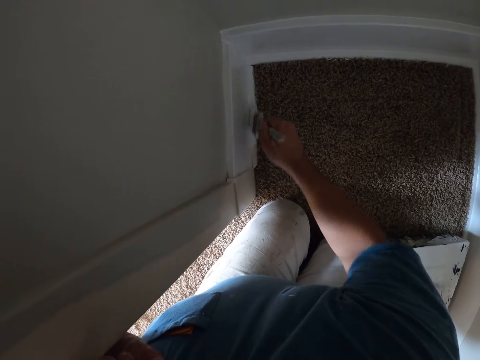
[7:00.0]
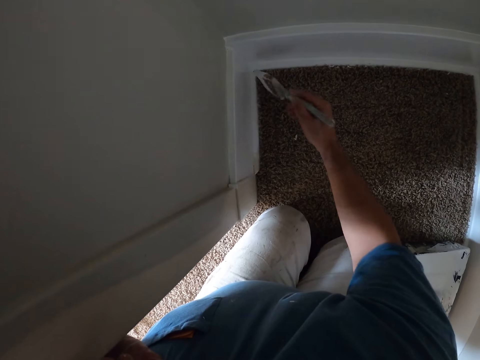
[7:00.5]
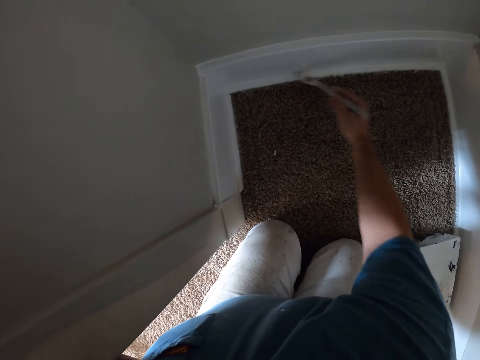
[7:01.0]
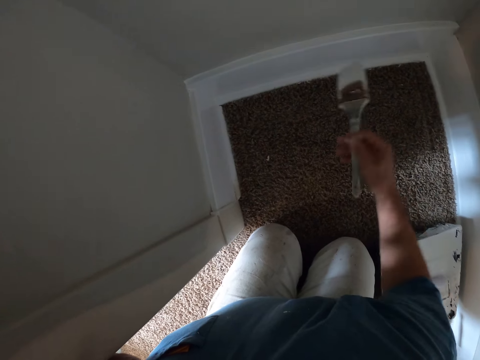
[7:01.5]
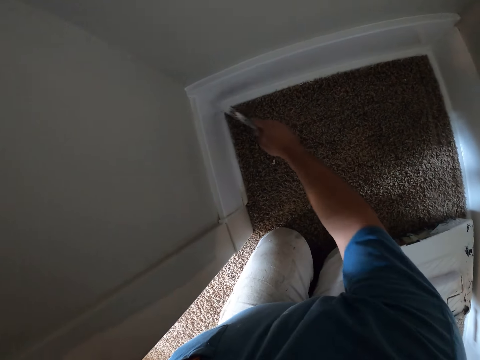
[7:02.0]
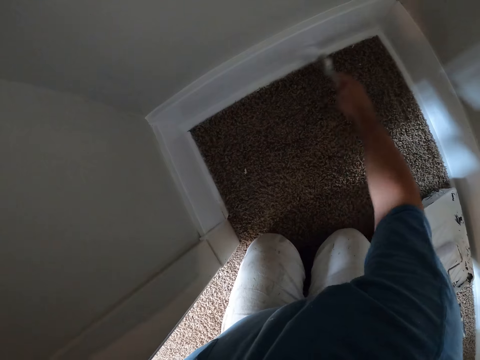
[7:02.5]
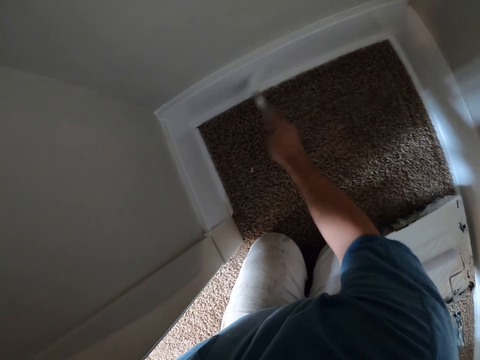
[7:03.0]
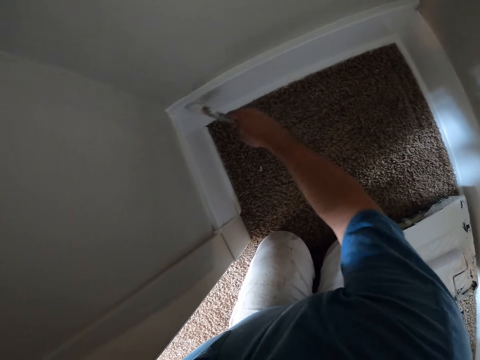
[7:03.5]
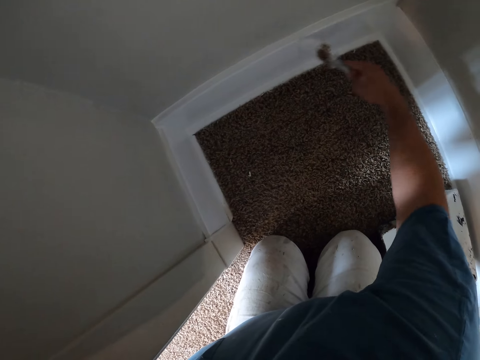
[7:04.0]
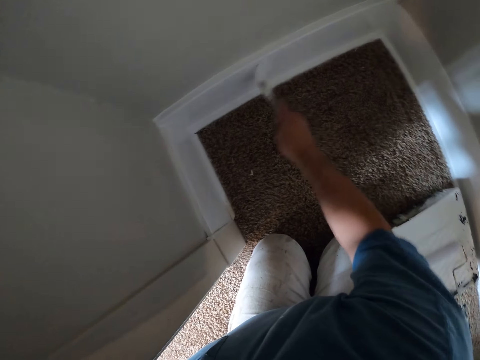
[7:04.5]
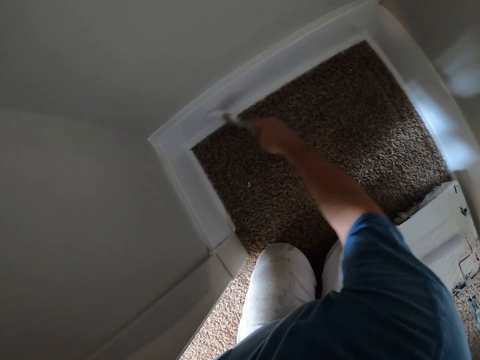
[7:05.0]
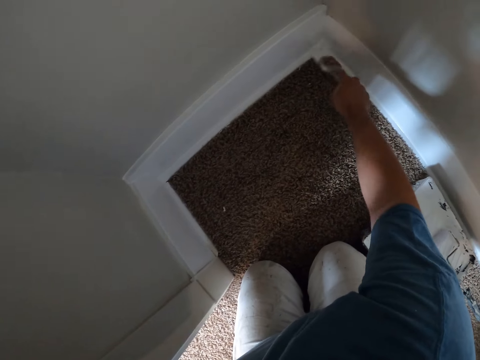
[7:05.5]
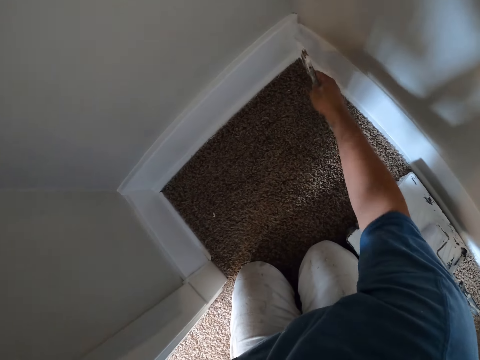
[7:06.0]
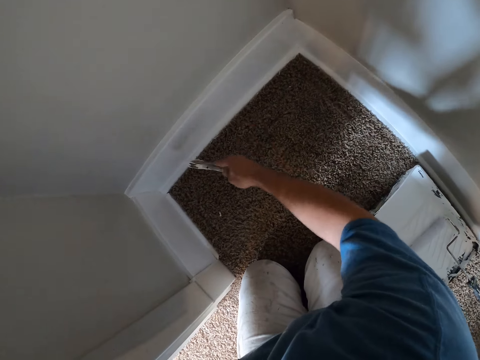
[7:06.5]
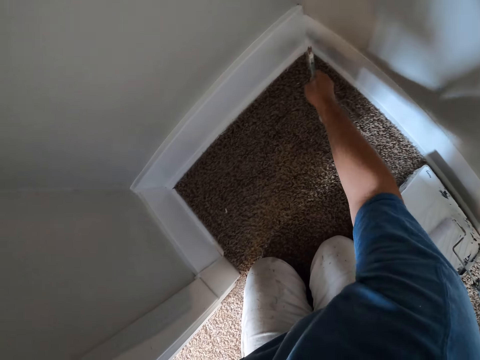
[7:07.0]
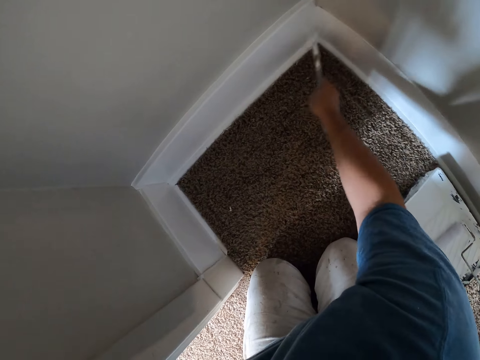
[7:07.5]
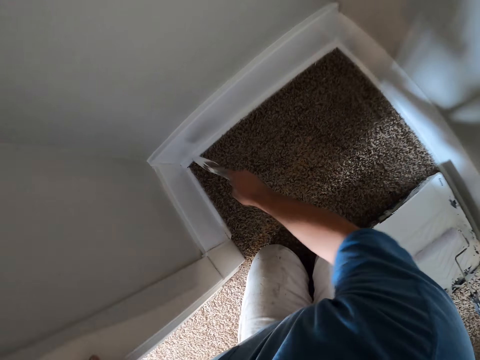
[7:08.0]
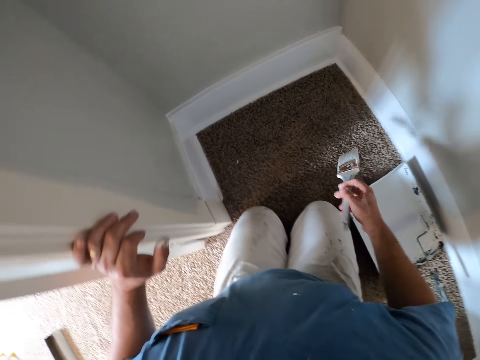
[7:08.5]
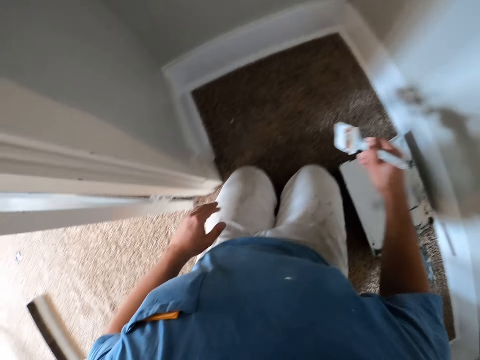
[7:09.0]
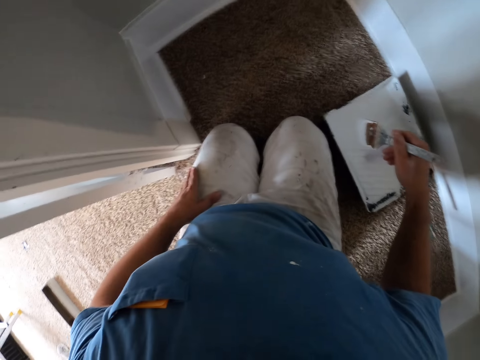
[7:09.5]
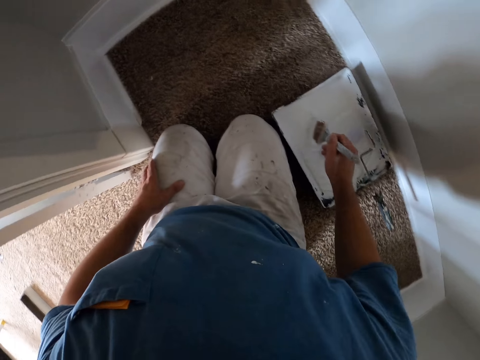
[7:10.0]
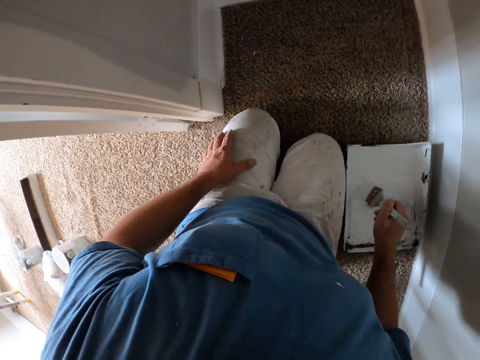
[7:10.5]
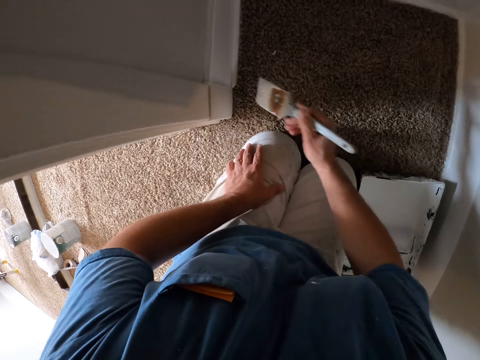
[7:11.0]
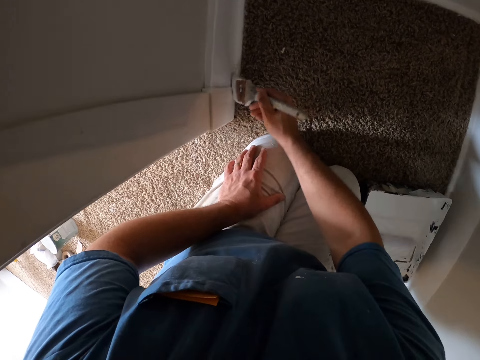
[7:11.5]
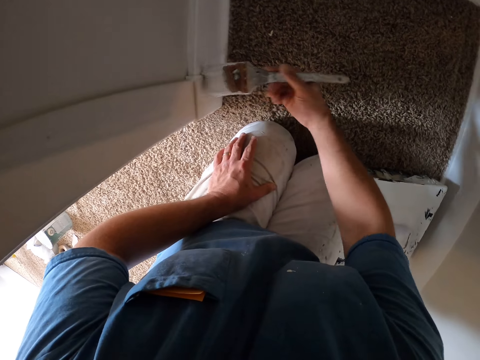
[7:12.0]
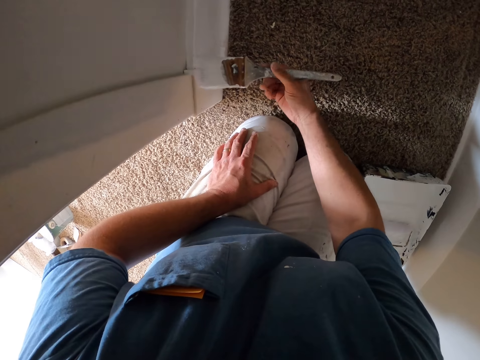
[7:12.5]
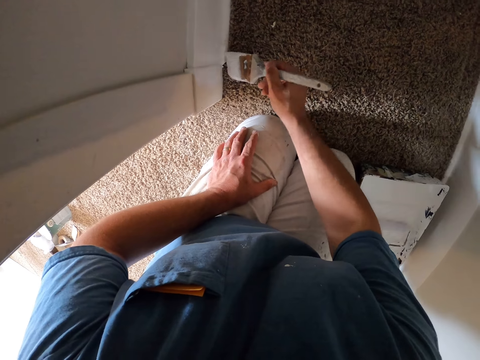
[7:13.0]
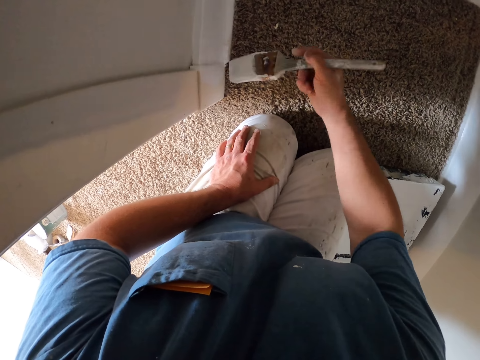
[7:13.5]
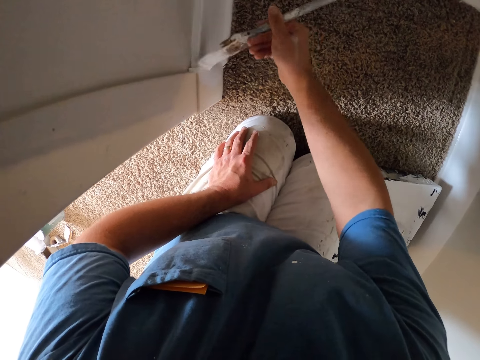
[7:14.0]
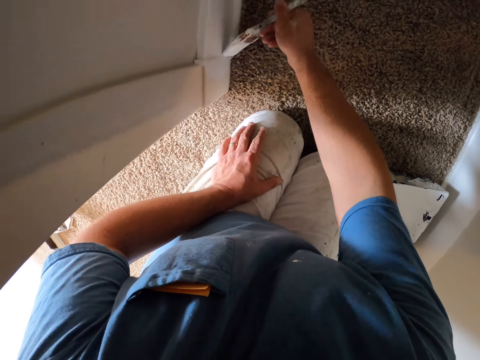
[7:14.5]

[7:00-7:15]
The camera wearer turns the paint brush. They paint the wall using the paint brush. They stop painting the wall using the paint brush. They remove the paint brush from the base of the wall. They move the paint brush towards a paint tray and turn the brush. They dip the paint brush in the white paint on the paint tray. They lift up the paint brush from the roller tray. They move the paint brush towards the wall. They paint the base of the wall white with the paint brush.

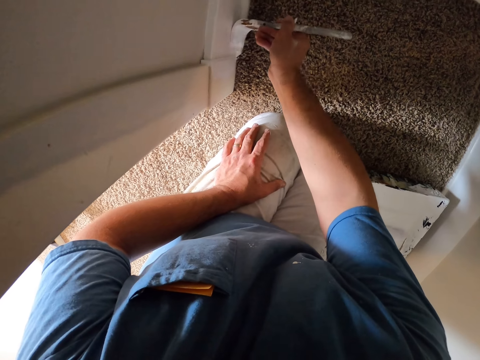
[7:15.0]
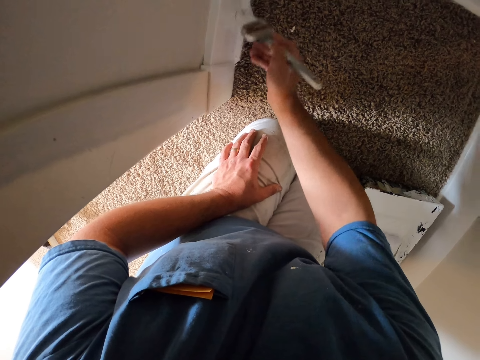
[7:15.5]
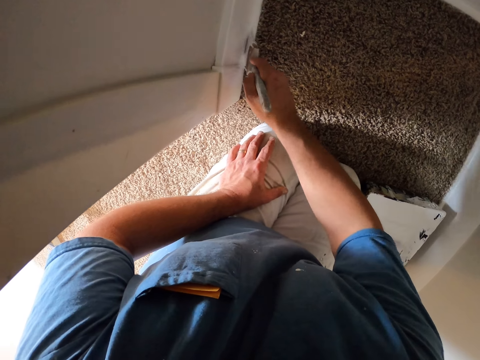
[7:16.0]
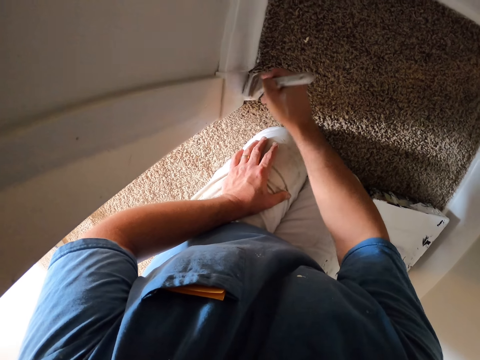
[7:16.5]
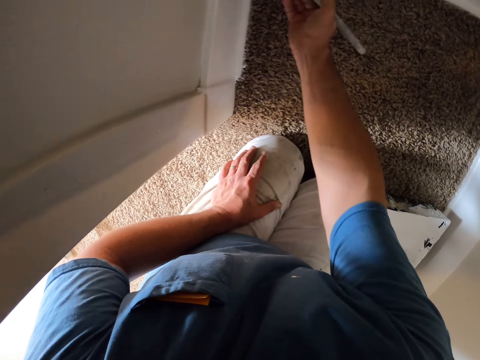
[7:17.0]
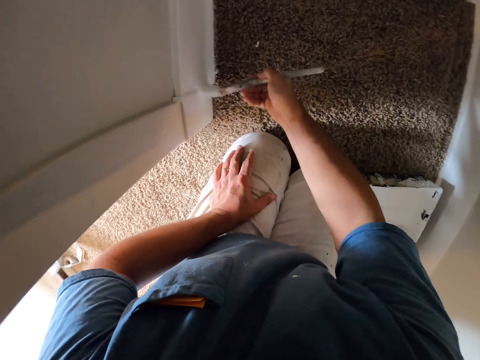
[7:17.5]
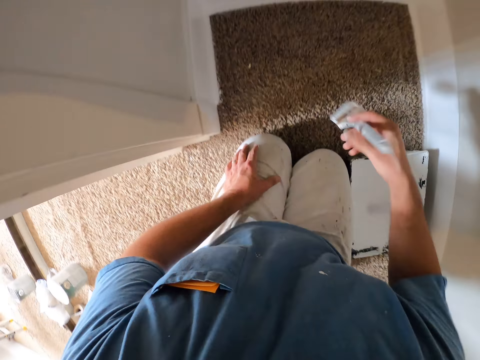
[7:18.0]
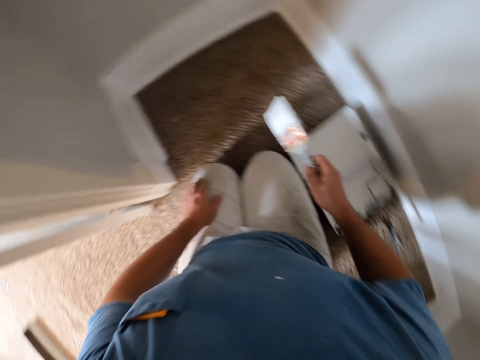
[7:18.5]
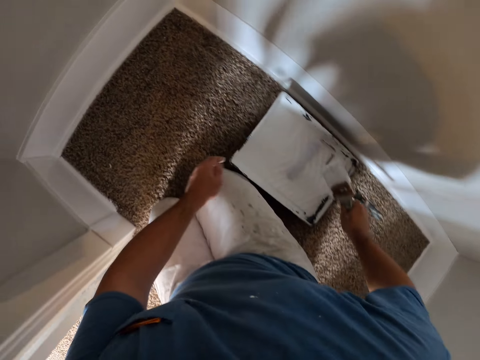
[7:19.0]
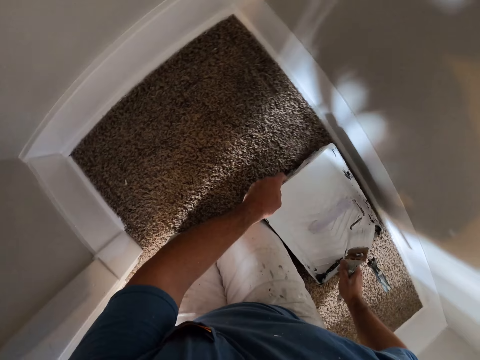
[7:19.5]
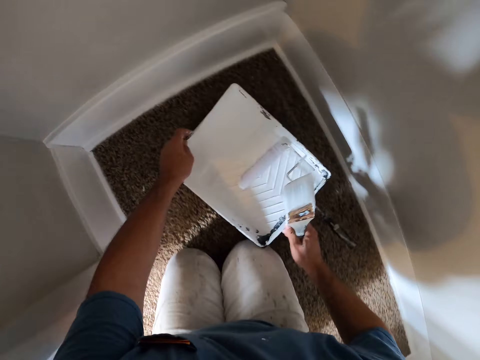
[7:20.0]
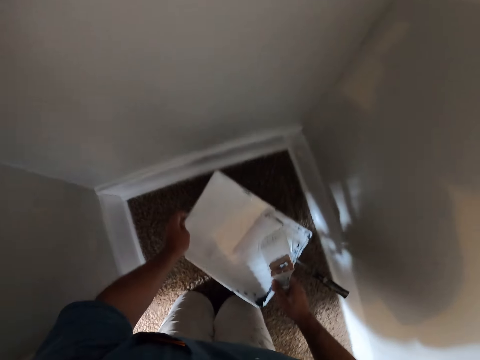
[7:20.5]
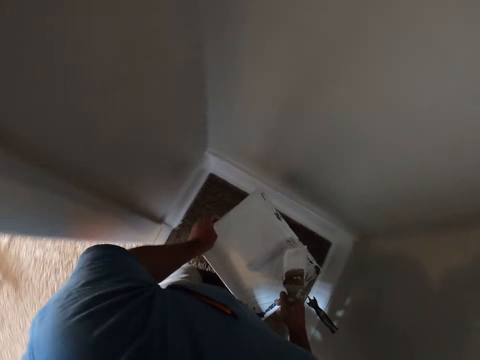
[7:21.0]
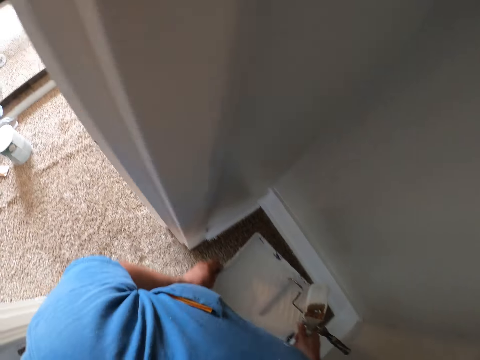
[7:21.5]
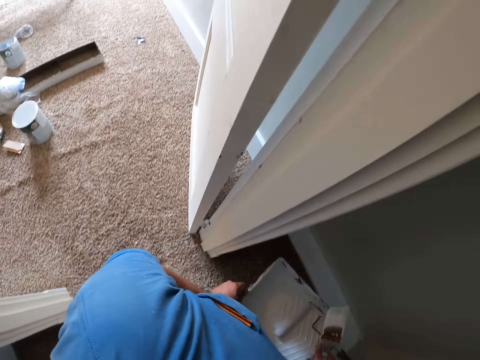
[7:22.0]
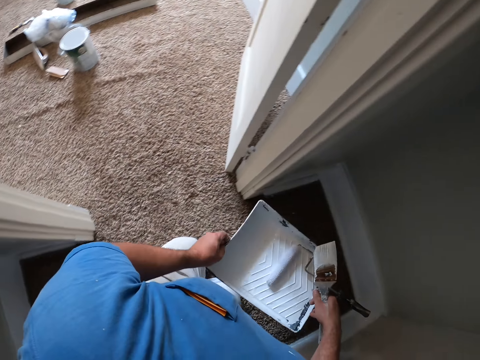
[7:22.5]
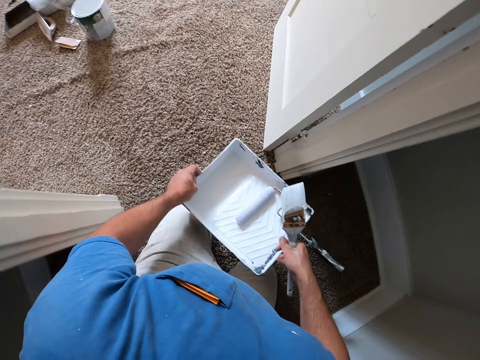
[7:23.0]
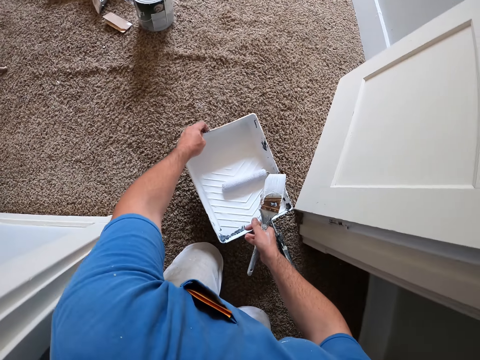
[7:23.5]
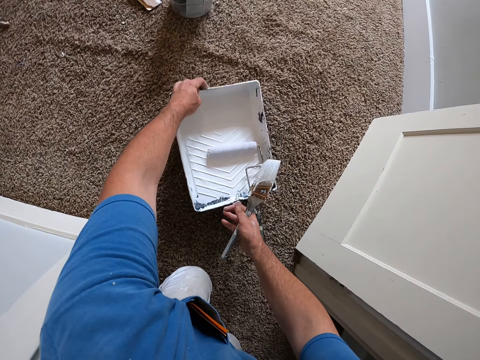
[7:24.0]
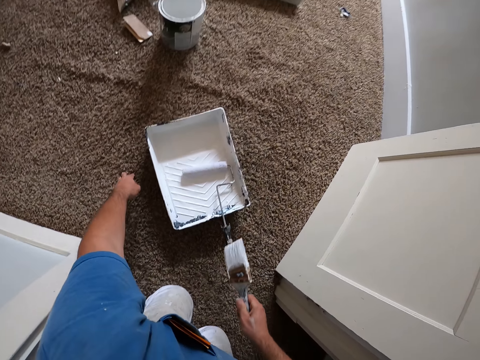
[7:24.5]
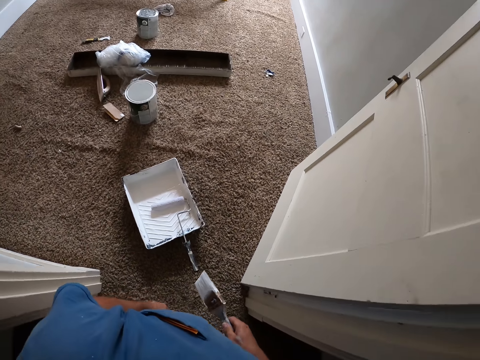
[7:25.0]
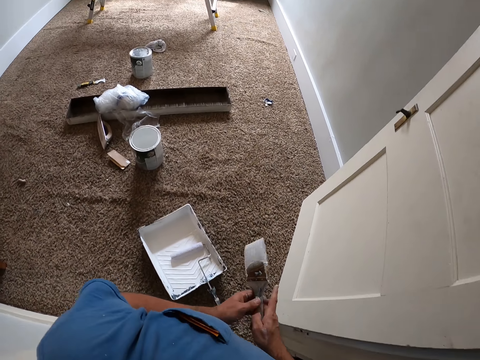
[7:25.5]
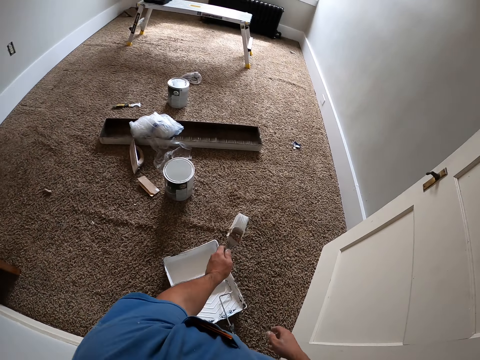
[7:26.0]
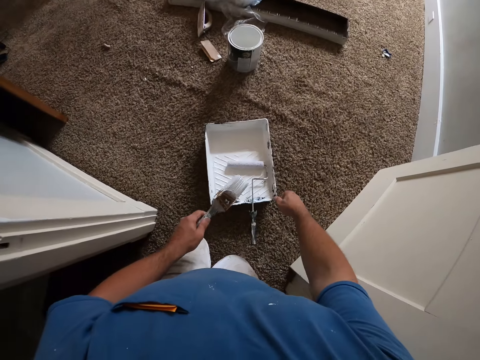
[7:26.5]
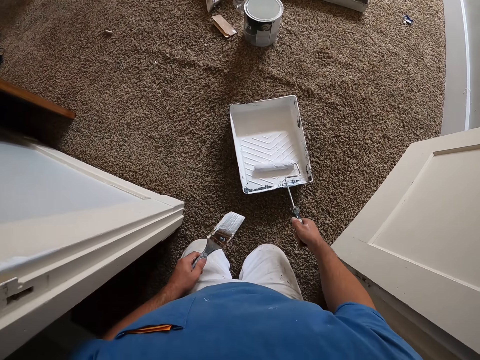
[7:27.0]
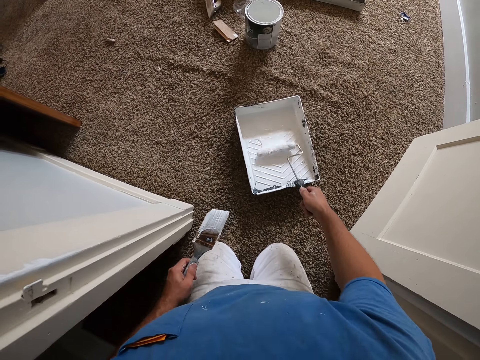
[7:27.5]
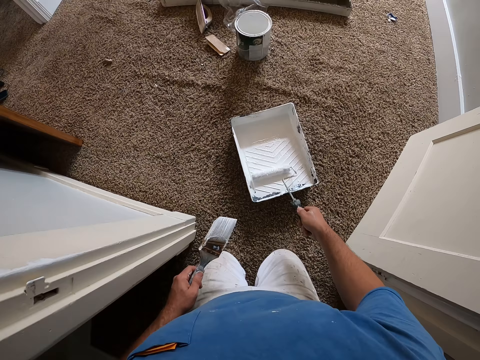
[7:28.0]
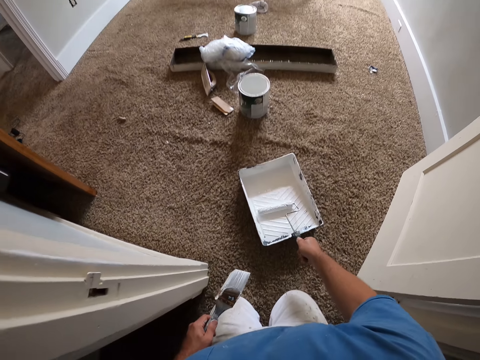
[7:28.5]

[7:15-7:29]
The camera wearer moves the paint brush towards the paint tray. He stops painting the wall using the paint brush. He removes the paint brush from the base of the wall. He lifts up the roller tray and the roller on the carpet with the paint brush in his hand. He moves the roller tray and the roller to another place with the paint brush in his hand. He turns to the left. He drops the roller tray and the roller on the rug. He touches the rug with his left hand and removes his left hand from the rug. He transfers the paint brush from his right hand to his left hand. He moves the paint brush in his hand. He picks up the roller from the roller tray. He rolls the roller in the white paint on the paint tray.
